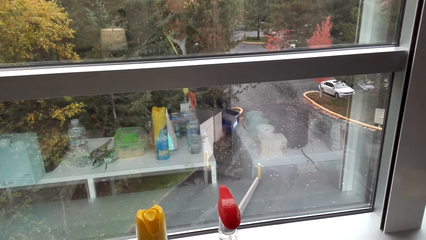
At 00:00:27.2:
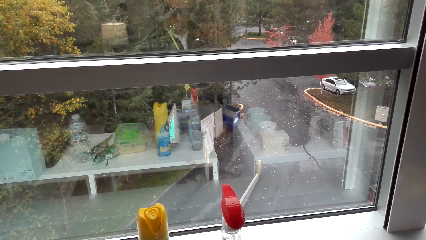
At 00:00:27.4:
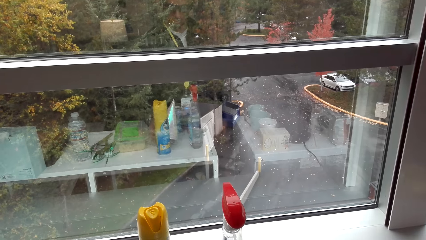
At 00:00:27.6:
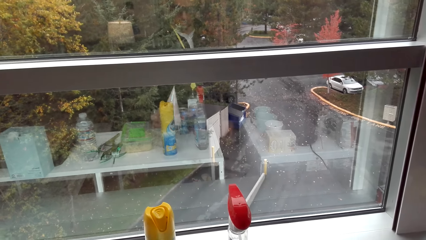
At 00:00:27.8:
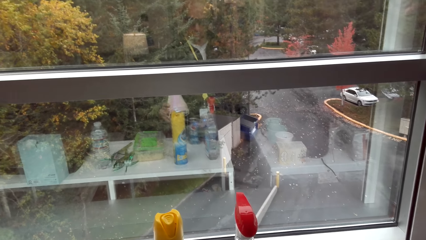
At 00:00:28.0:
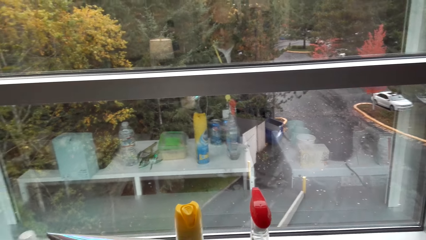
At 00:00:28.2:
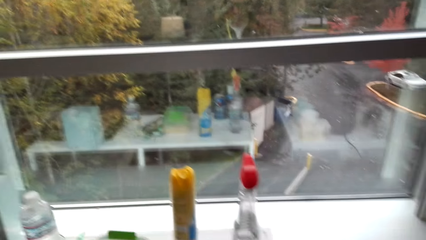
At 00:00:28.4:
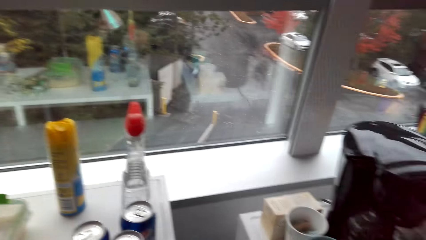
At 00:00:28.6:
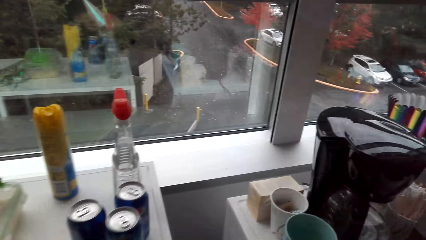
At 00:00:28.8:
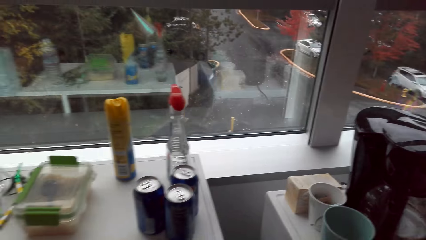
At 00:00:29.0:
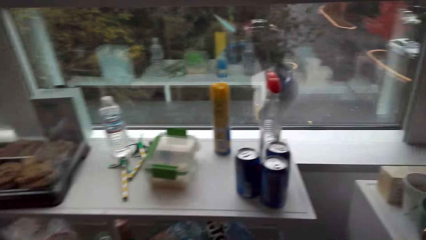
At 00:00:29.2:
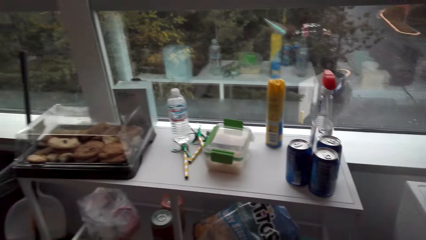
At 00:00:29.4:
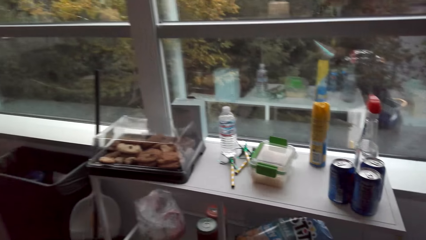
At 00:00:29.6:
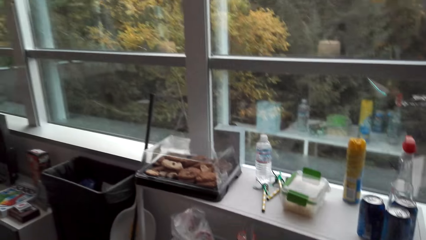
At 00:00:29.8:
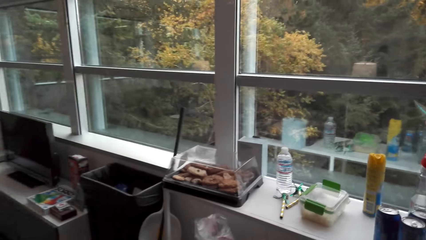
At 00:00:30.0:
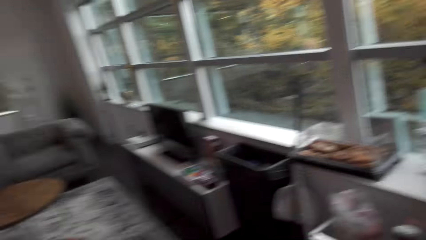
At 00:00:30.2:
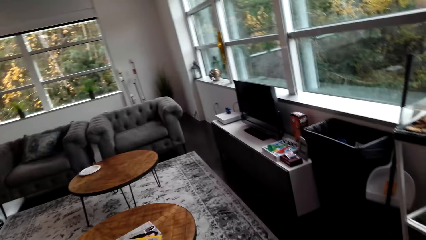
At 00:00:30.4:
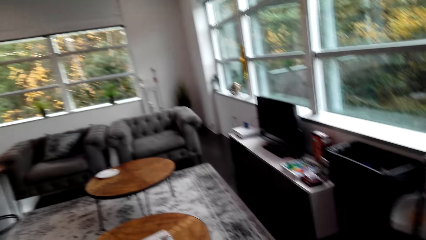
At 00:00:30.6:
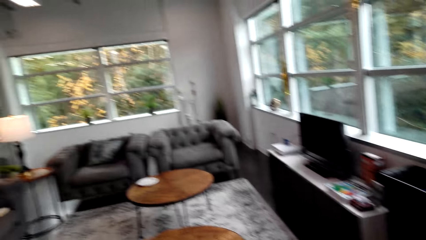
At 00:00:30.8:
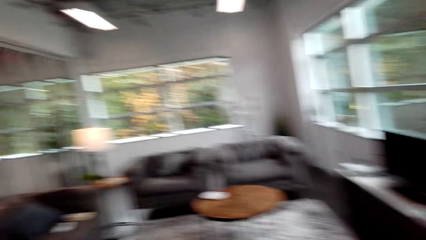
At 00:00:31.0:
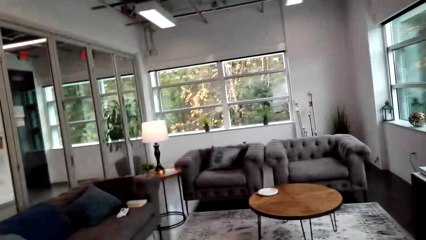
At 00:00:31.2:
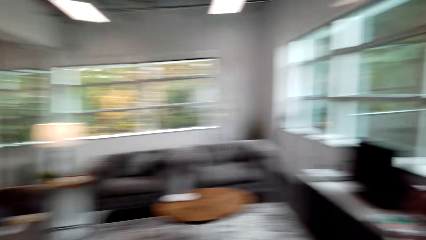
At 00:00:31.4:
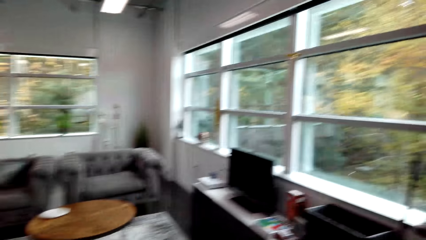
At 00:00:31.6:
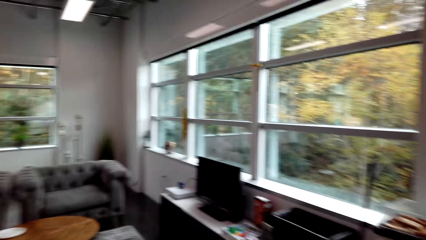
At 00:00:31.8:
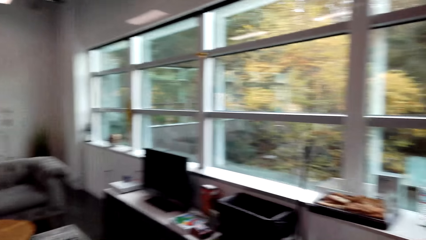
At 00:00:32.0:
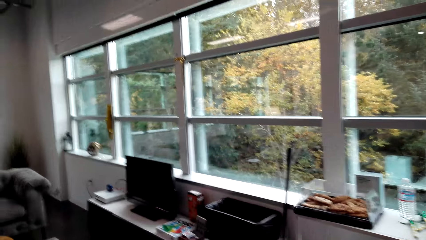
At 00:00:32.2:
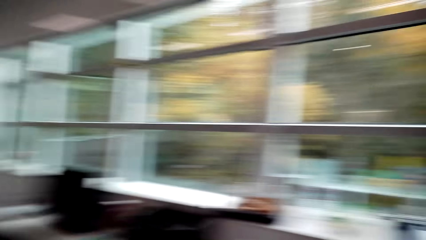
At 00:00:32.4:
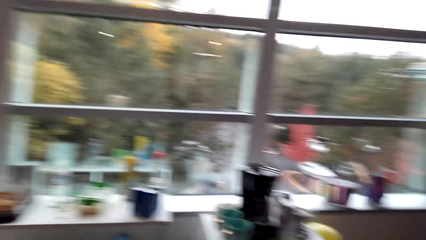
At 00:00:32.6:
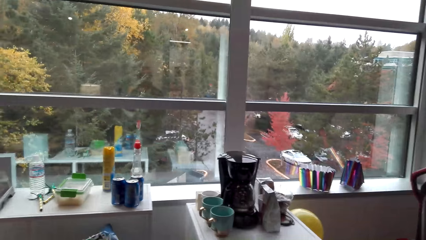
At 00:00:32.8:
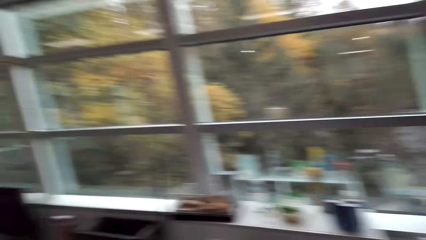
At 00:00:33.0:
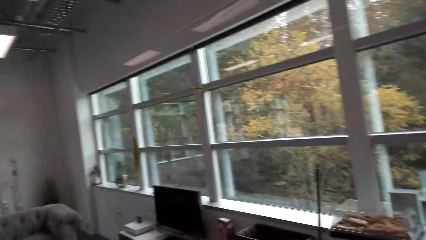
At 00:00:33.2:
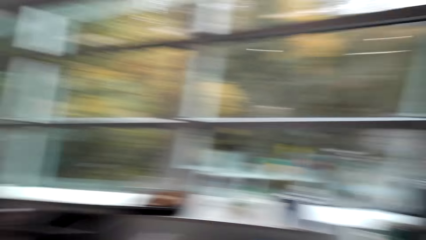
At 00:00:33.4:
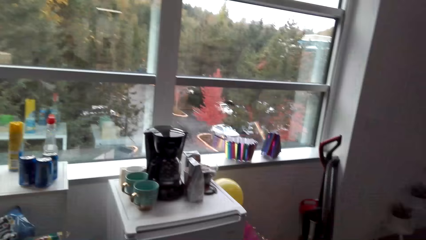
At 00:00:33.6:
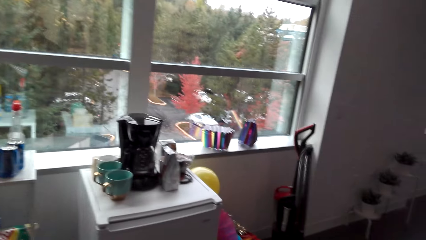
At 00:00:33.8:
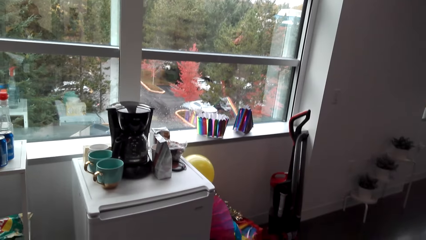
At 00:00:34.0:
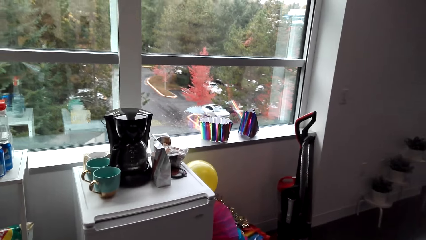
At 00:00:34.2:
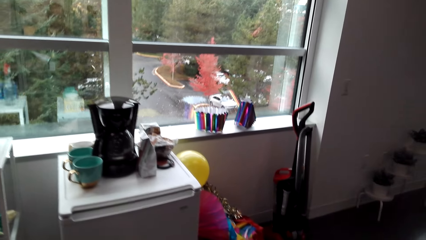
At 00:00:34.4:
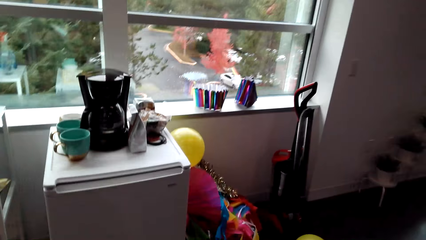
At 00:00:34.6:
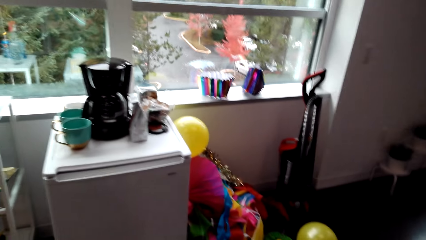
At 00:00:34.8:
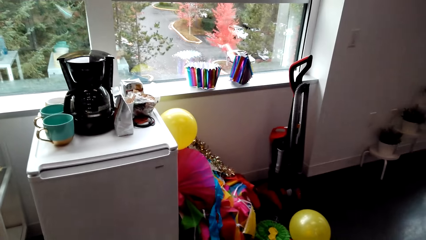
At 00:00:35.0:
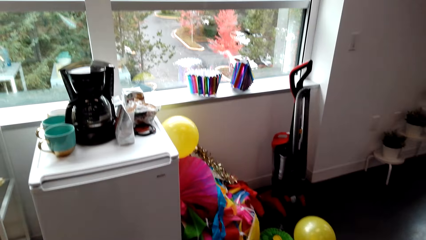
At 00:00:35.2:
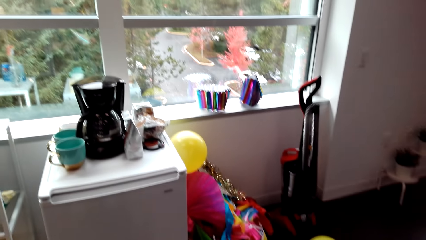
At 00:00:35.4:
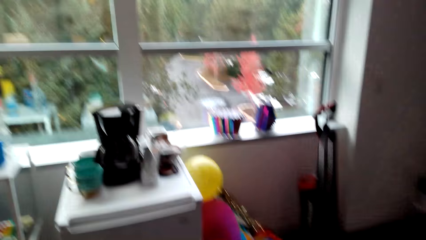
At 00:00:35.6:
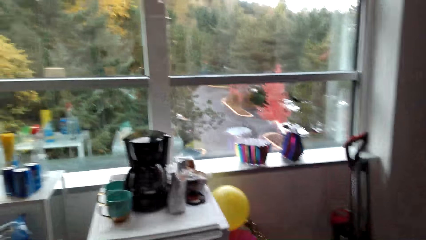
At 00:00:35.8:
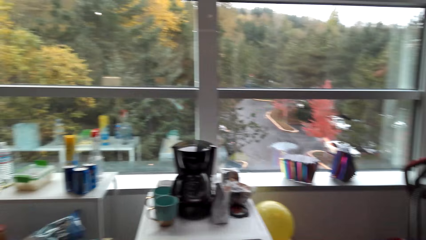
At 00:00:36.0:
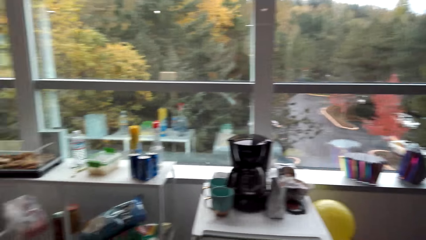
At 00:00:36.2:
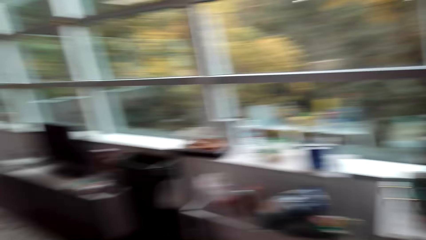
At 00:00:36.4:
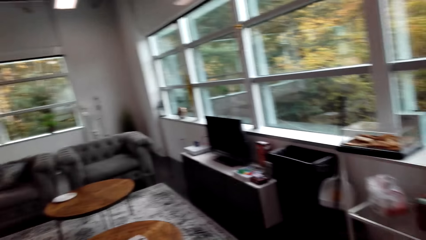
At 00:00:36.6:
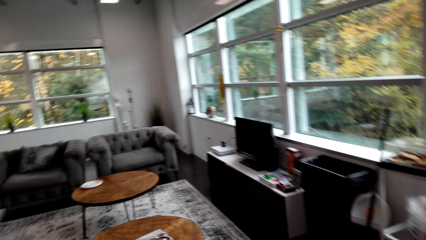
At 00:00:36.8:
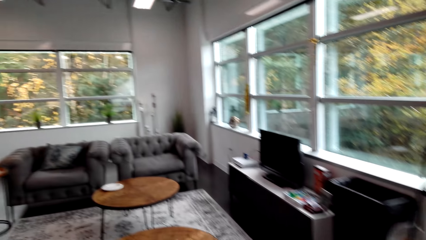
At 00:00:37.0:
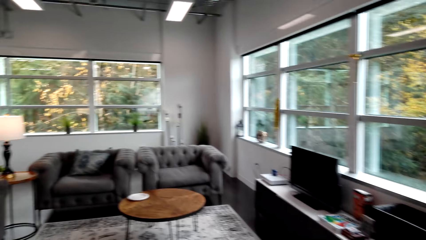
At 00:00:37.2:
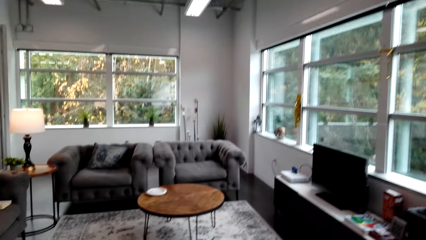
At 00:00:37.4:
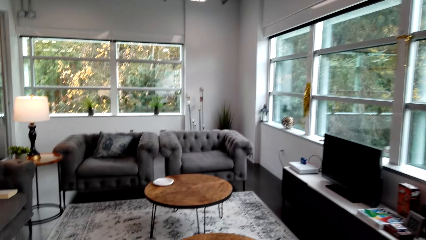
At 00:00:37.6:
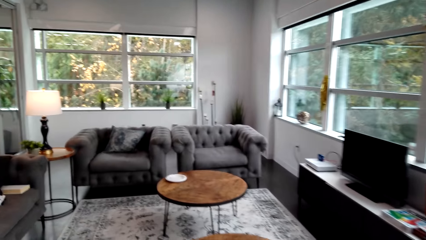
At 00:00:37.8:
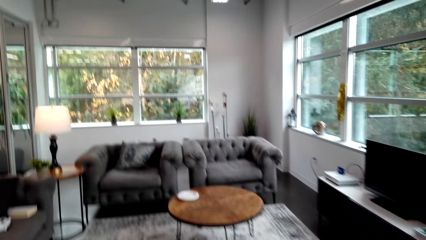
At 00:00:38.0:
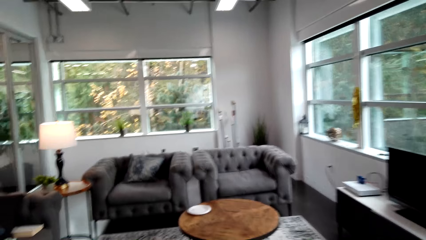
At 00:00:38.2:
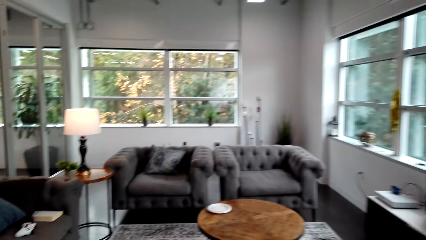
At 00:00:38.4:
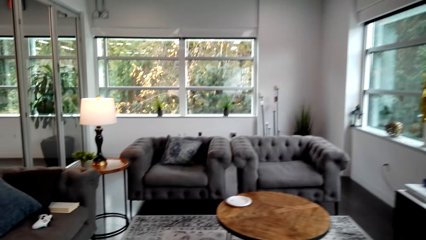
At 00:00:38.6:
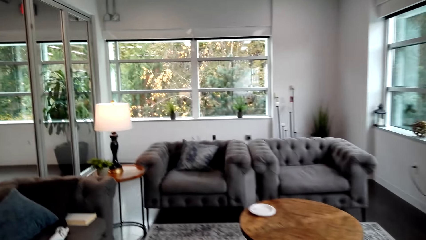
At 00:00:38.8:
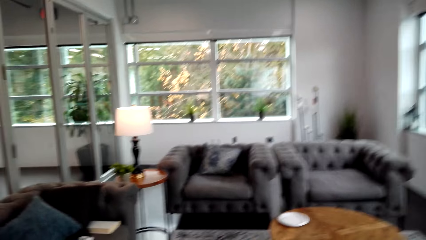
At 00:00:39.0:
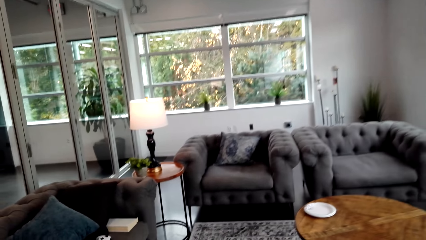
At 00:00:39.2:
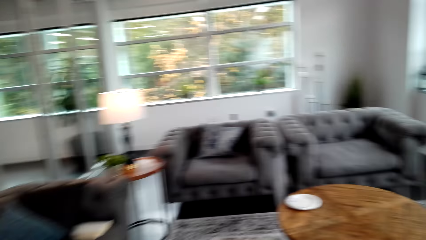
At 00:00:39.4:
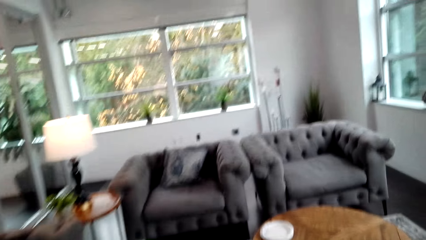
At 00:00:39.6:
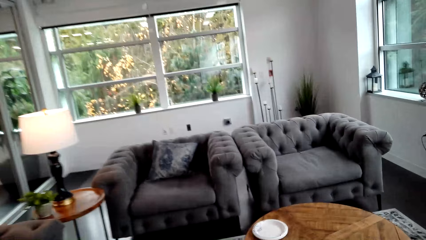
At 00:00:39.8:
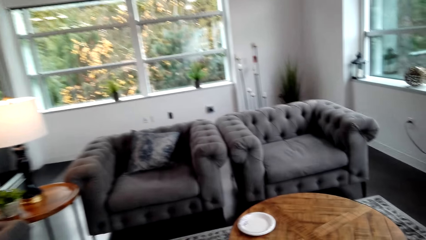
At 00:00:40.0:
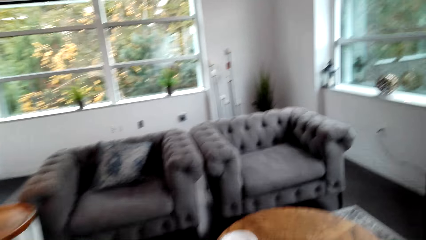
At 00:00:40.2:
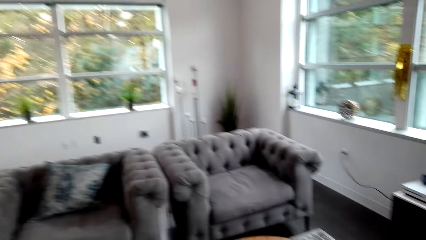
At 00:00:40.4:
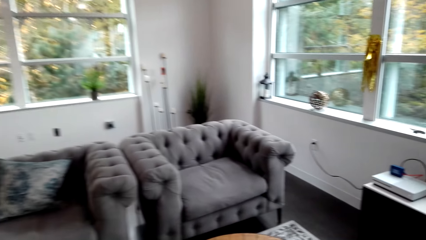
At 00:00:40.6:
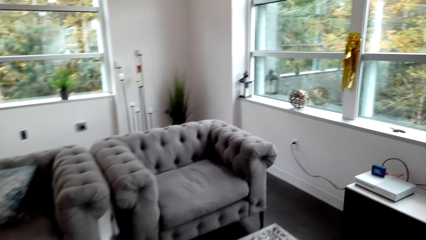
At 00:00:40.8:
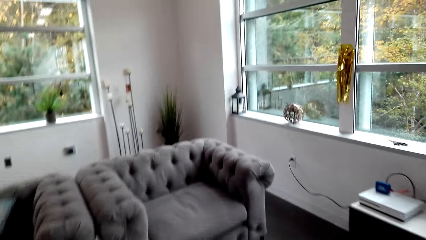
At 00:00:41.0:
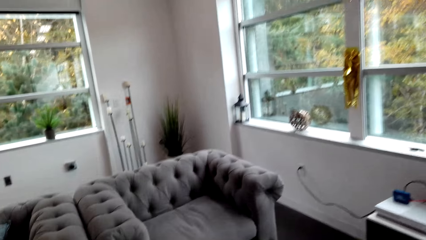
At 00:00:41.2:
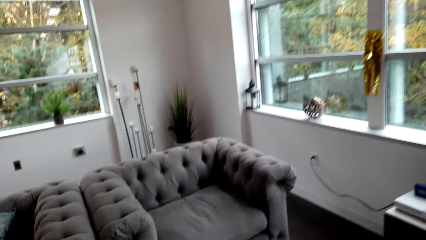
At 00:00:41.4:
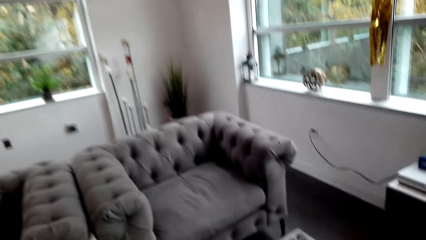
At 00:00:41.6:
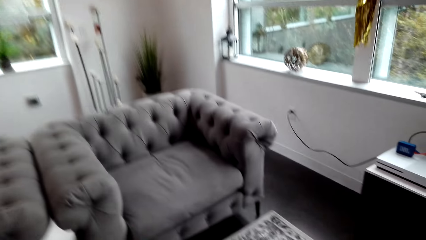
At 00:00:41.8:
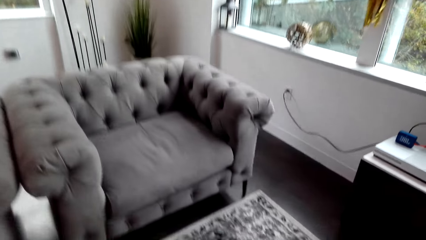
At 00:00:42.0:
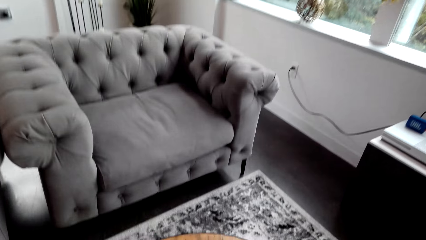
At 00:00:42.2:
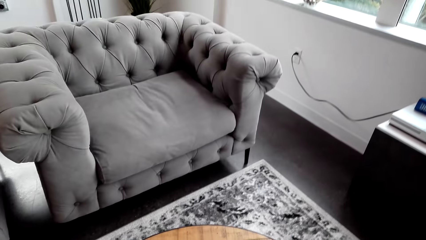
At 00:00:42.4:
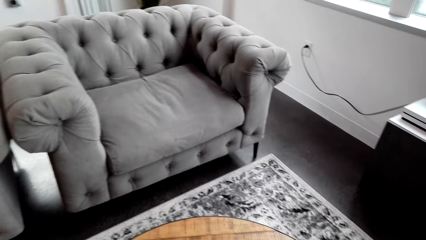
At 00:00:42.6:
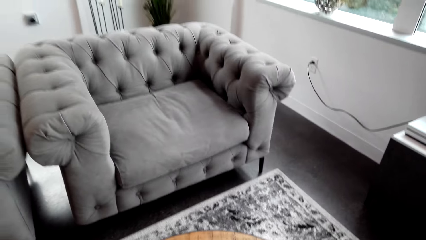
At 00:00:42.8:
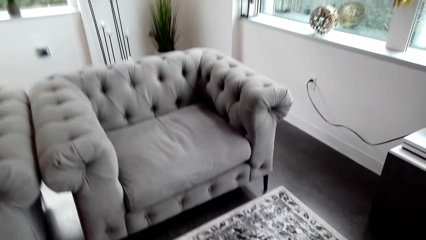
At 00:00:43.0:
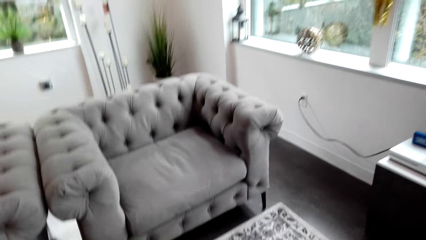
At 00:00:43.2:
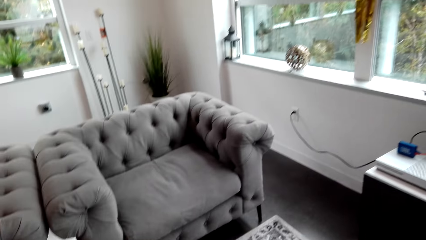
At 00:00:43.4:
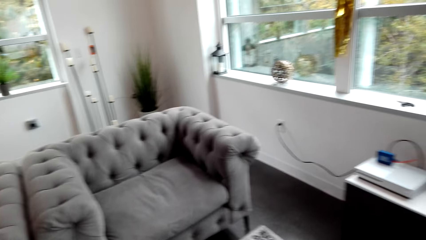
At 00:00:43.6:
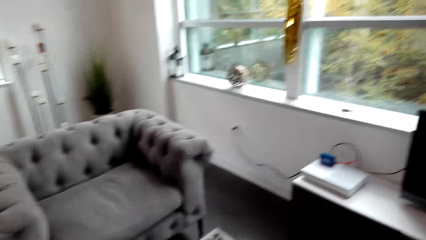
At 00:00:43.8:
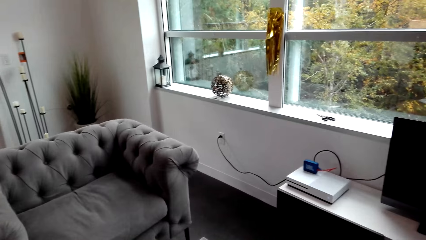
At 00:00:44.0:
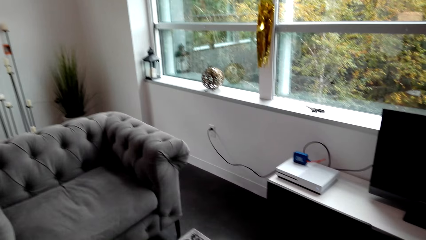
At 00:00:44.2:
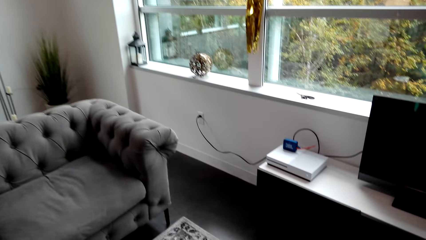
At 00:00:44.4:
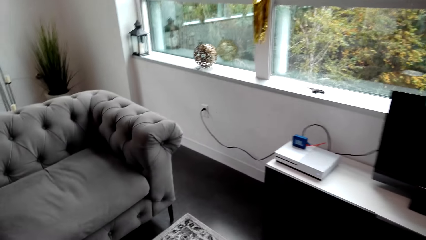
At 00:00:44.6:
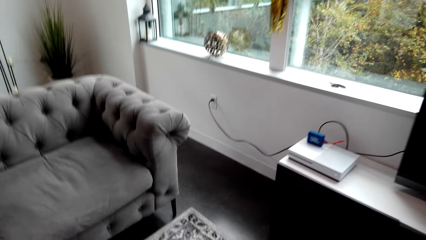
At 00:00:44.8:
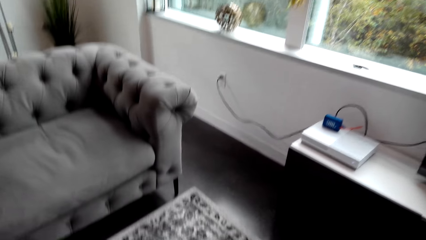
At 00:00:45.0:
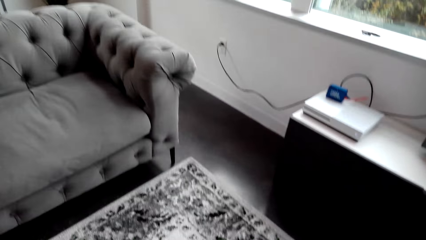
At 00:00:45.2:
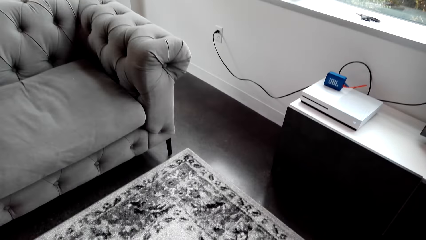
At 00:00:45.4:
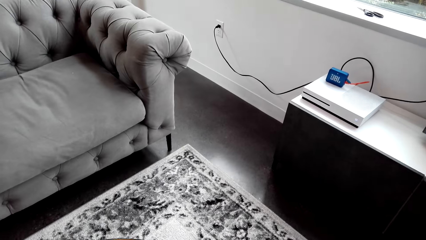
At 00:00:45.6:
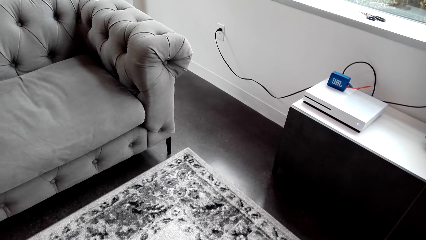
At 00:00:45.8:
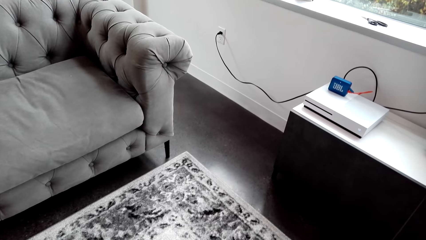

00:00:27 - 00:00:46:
The camera wearer looks around. They talk with a man. They walk in the house.
